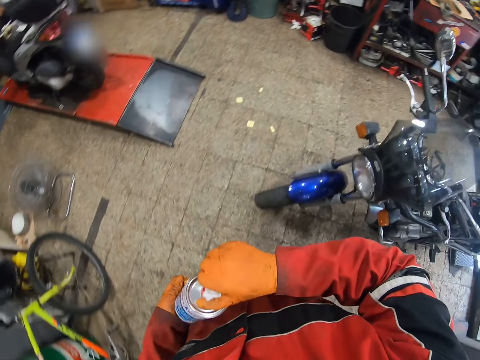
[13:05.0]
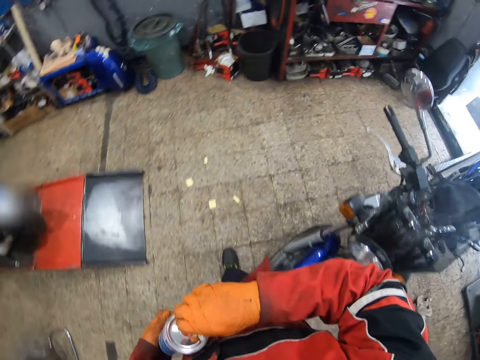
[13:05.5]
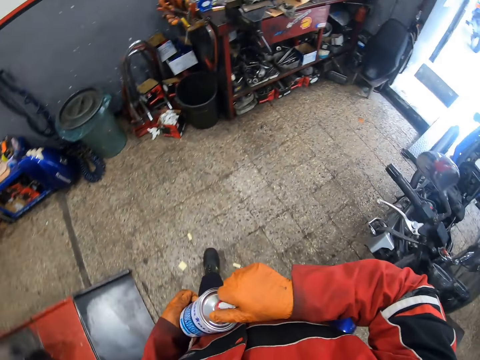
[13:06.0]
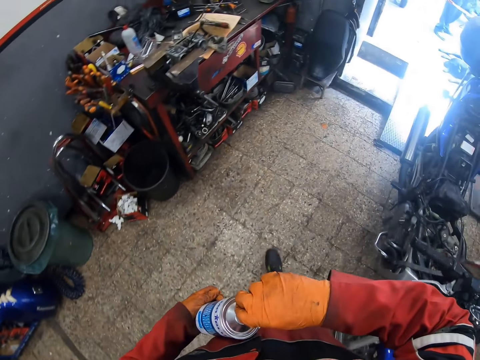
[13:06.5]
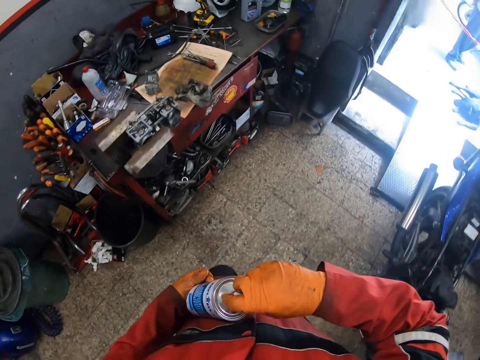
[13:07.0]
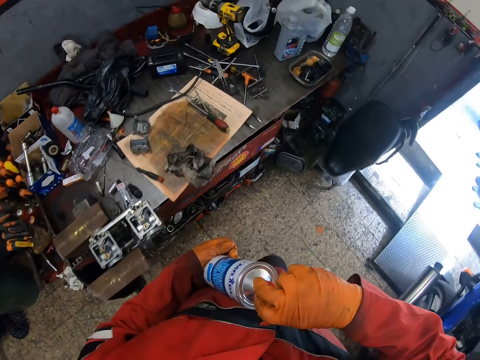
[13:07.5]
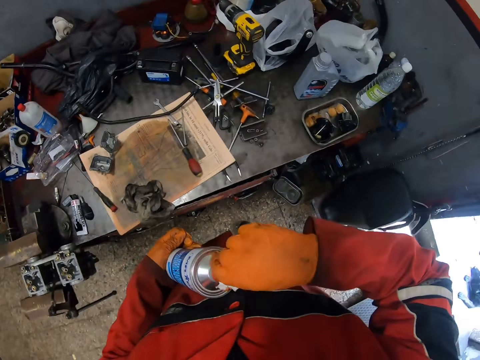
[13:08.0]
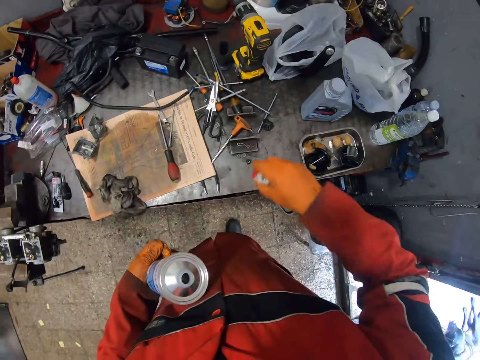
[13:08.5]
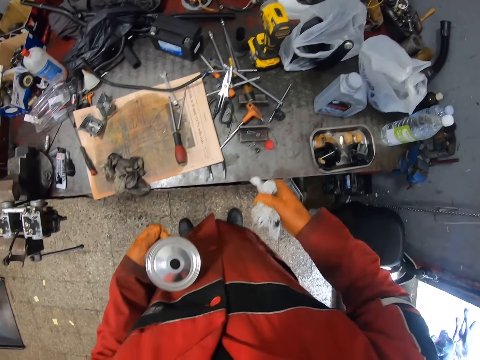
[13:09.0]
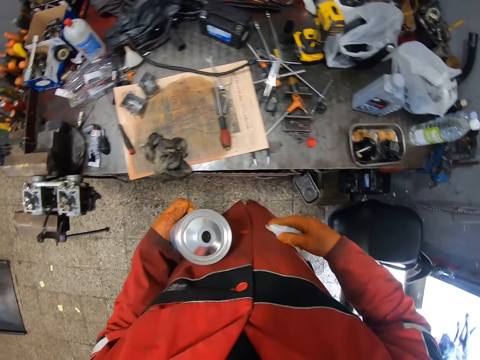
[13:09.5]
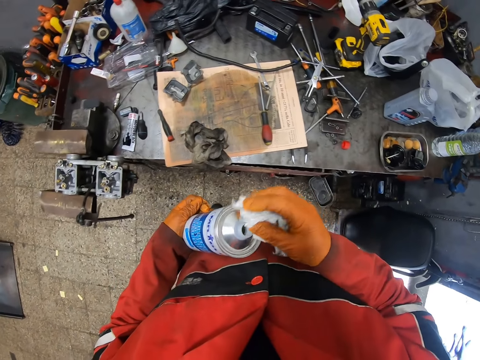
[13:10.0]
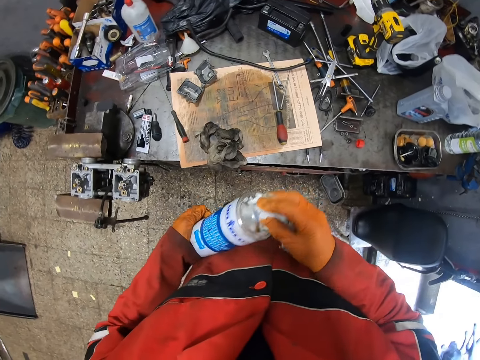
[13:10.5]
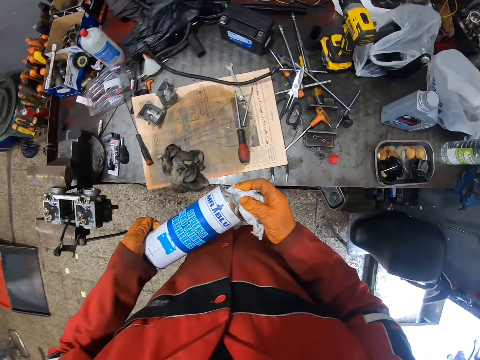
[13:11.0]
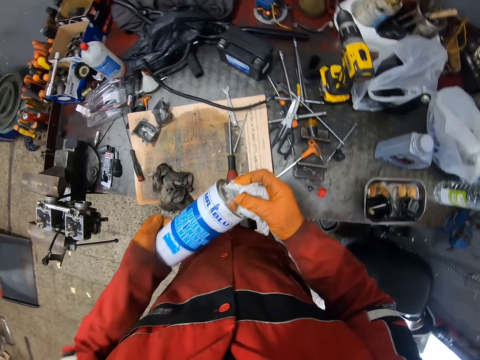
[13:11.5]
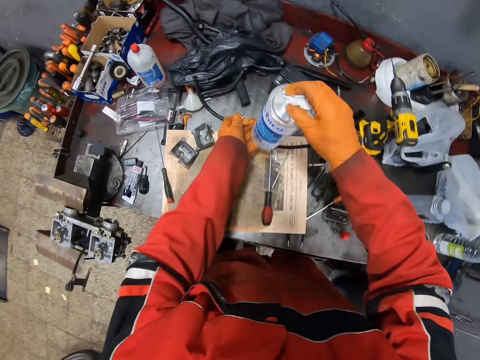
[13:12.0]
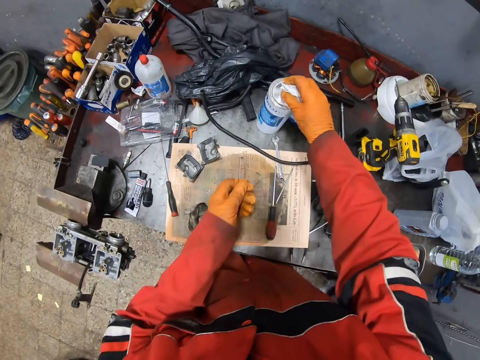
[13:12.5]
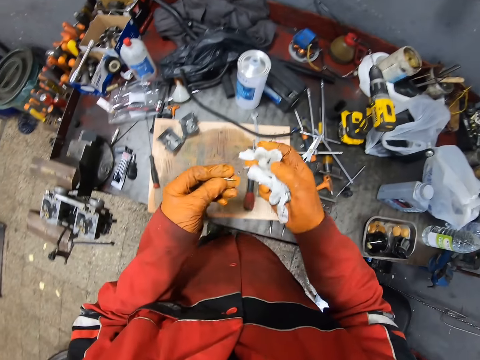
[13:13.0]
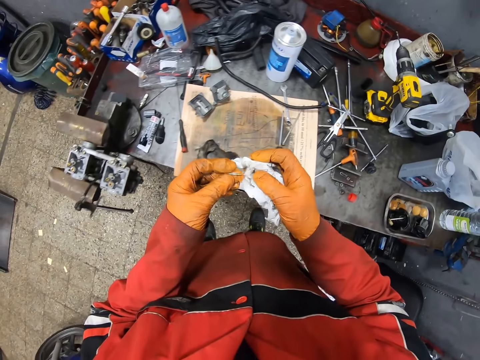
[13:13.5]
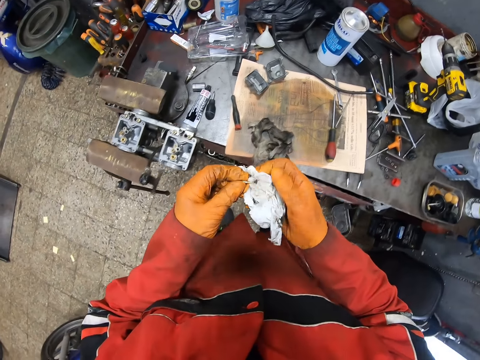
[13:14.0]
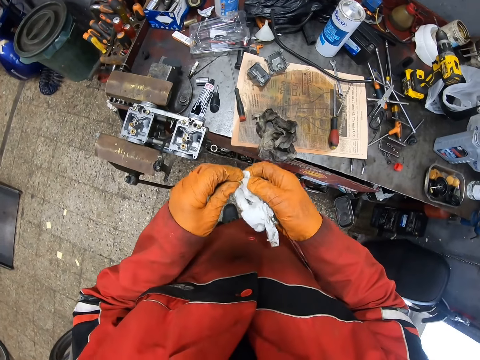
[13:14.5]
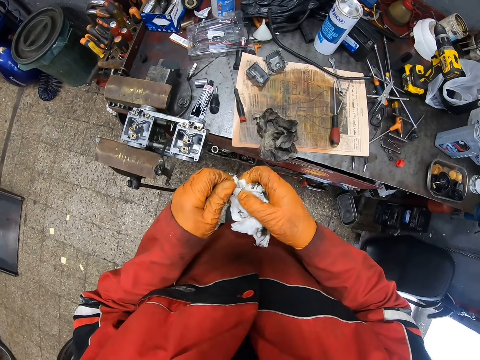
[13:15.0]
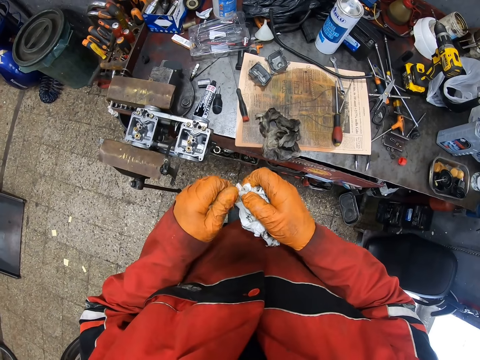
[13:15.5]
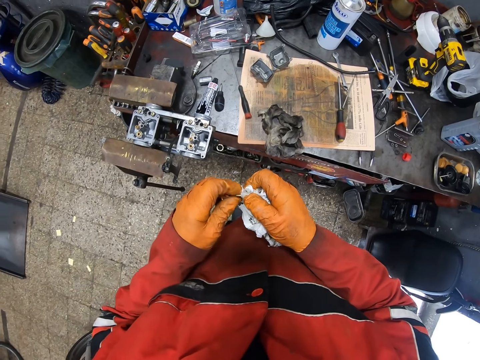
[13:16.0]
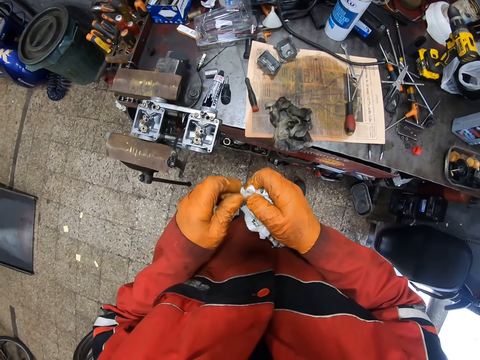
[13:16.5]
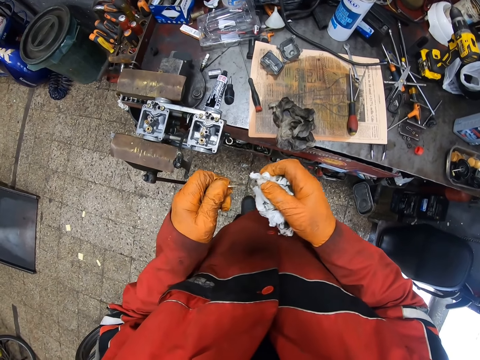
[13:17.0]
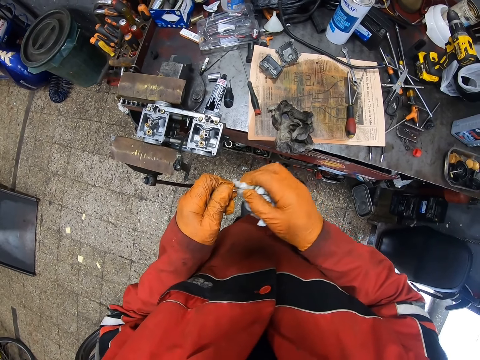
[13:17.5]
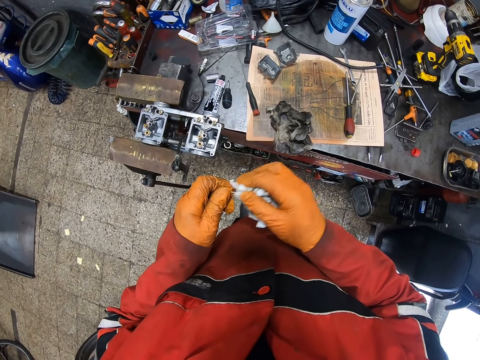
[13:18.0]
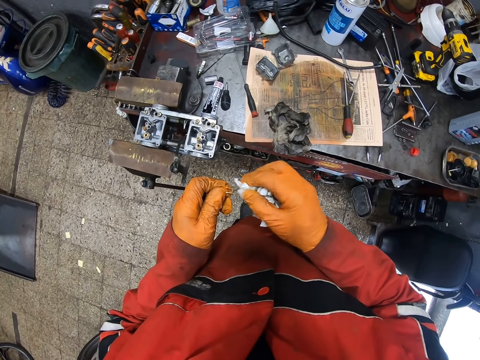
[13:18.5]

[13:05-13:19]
The camera wearer opens the lubricant with both gloved hands. He walks around. He drops the lubricant cover on the workshop table with his gloved right hand. He cleans the lubricant with the paper in his gloved right hand. He pours the Mr. Blu diluente on the tissue paper. He drops the lubricant on the workshop table with his gloved right hand. He cleans the bolt in his gloved left hand with the paper in his gloved right hand.

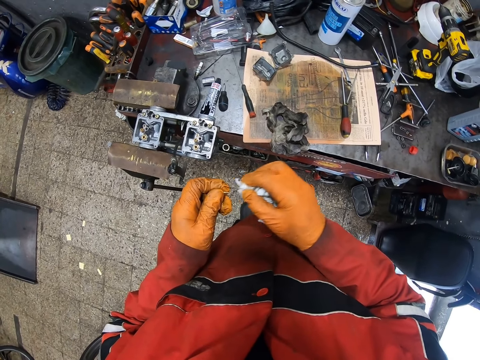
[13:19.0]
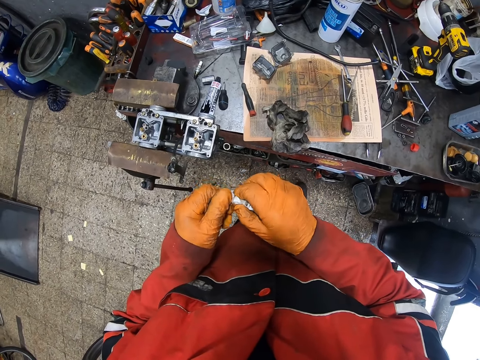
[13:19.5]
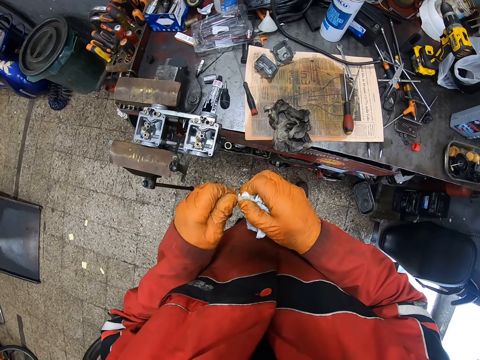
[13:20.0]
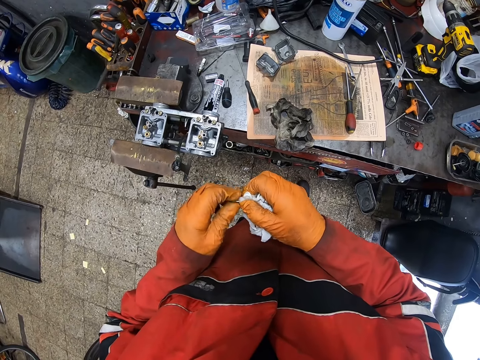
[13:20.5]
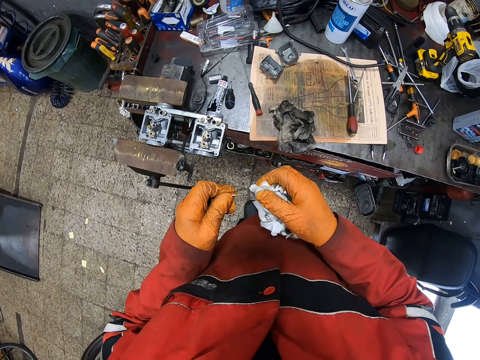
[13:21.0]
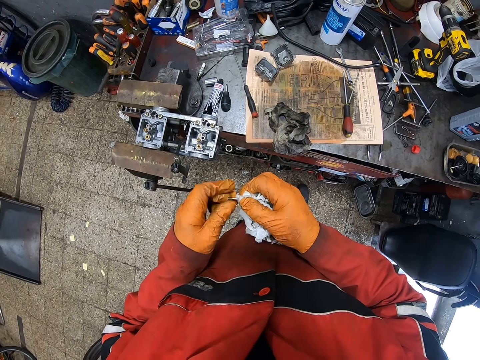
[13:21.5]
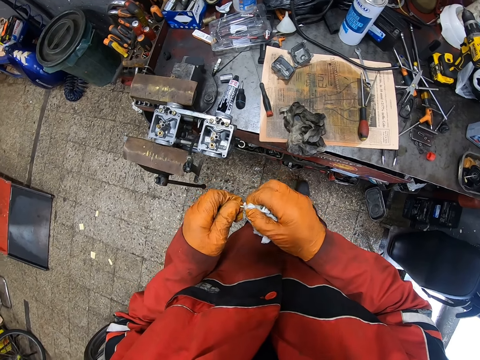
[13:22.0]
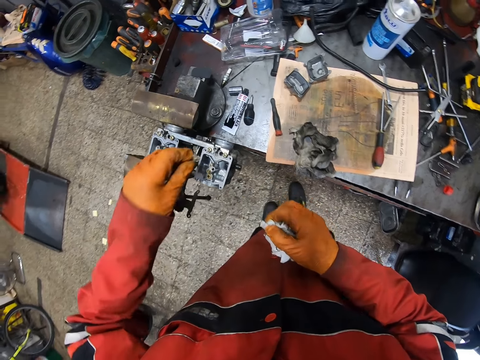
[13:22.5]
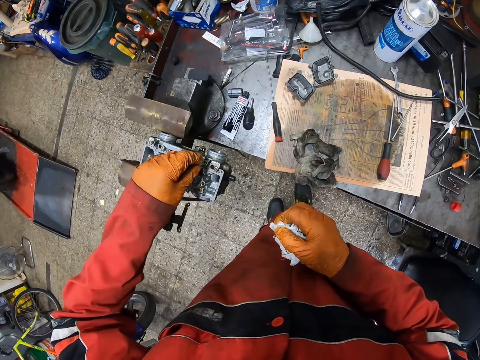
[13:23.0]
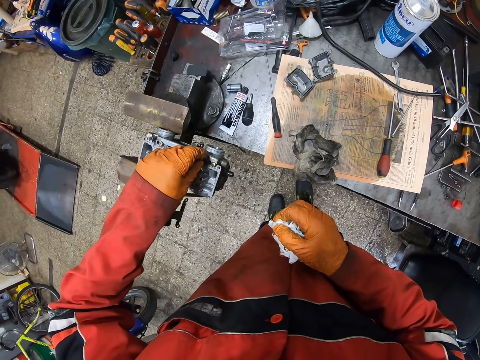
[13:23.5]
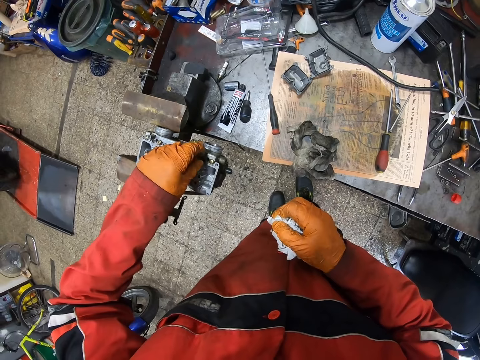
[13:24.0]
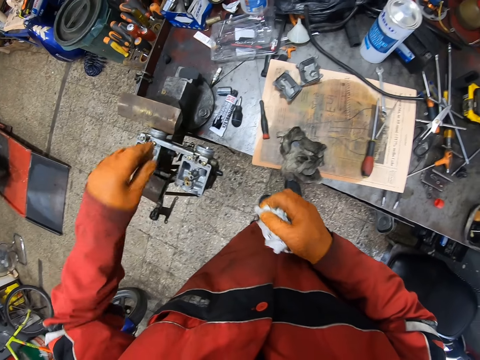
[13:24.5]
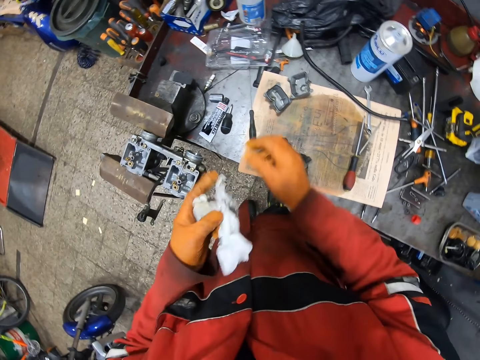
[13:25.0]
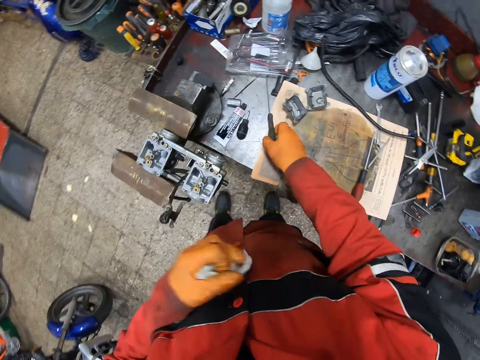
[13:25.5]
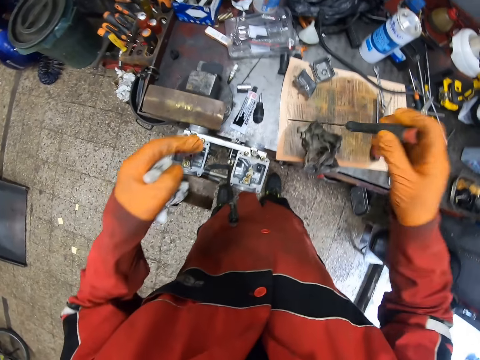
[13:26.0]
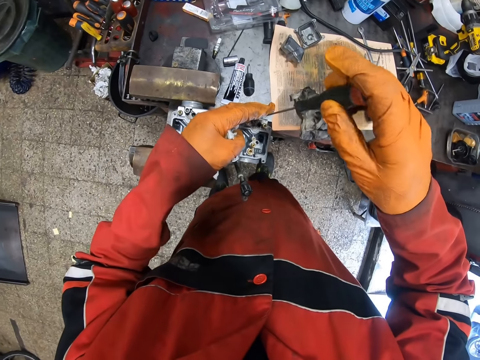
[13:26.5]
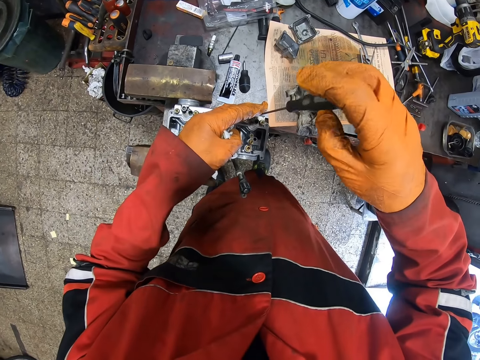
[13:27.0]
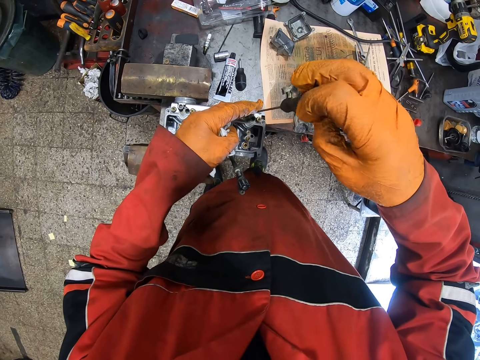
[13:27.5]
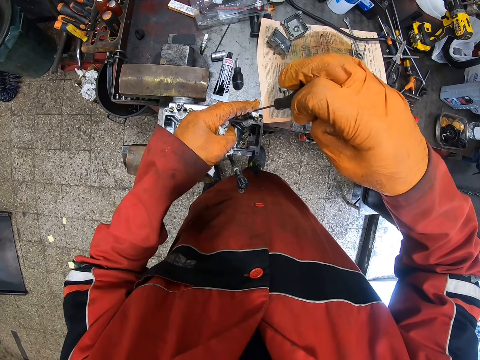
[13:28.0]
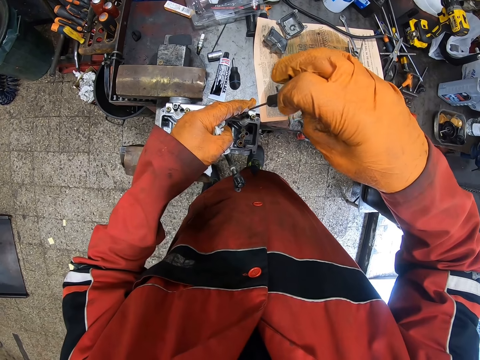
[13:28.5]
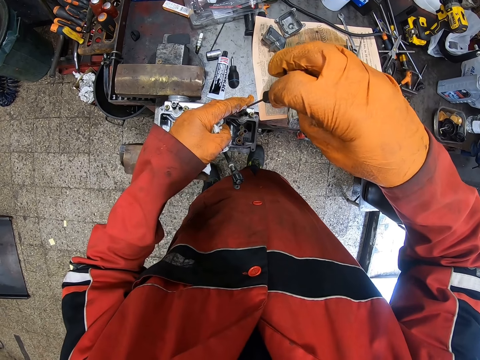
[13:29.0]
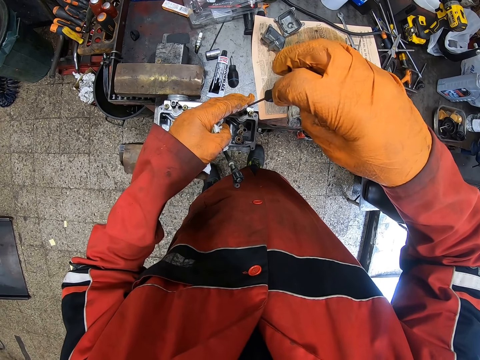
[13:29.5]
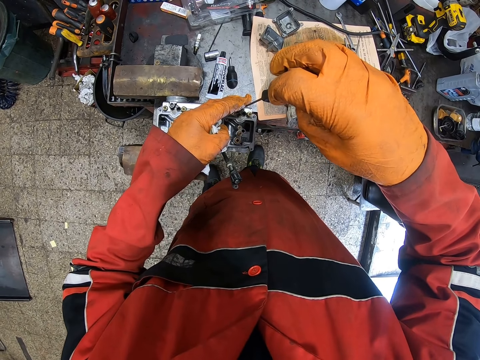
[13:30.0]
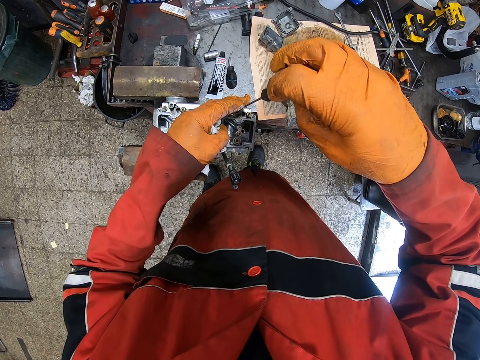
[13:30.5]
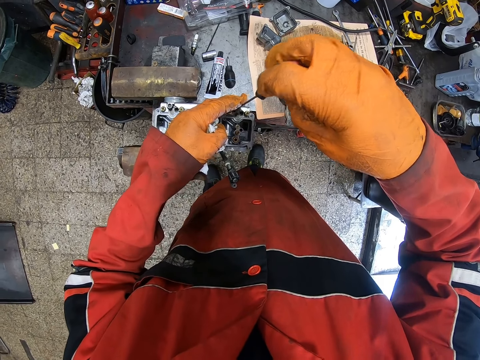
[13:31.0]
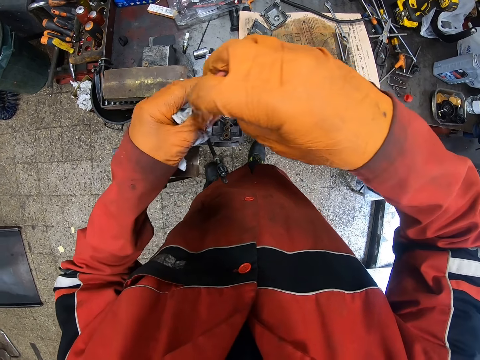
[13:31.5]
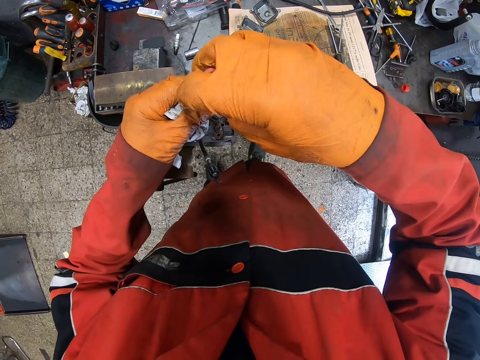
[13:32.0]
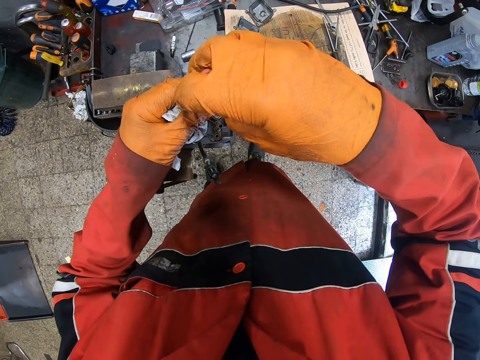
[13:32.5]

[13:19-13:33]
The camera wearer drops the bolt inside the clamp with his gloved left hand. He picks up a screwdriver from the workshop table with his gloved right hand. He tightens the bolt in the workshop table clamp with the screwdriver in both gloved hands.
